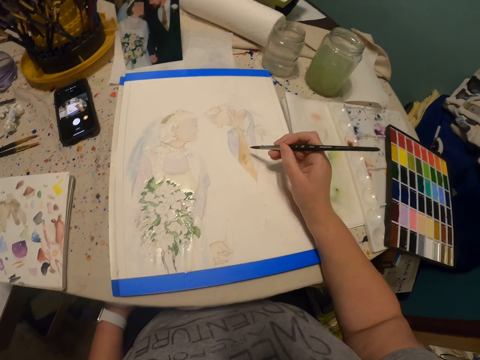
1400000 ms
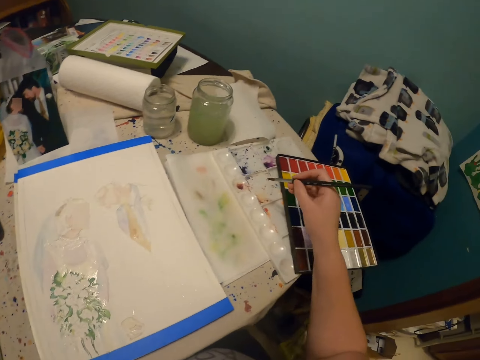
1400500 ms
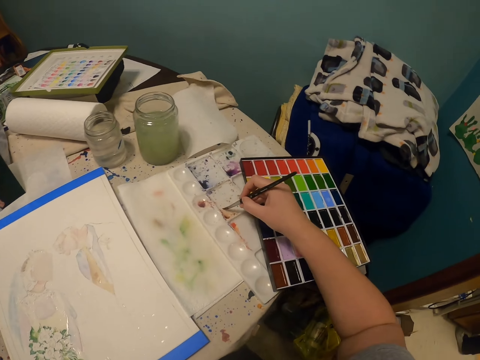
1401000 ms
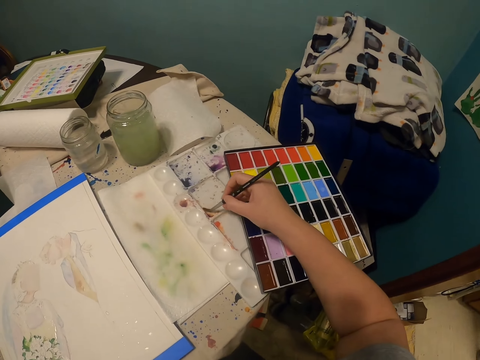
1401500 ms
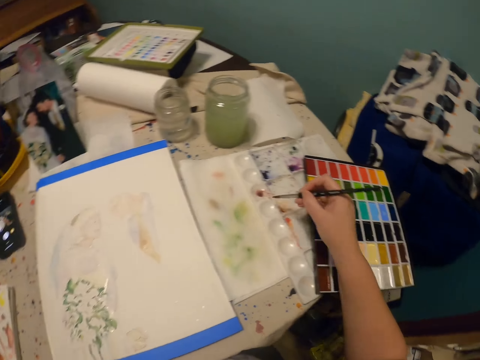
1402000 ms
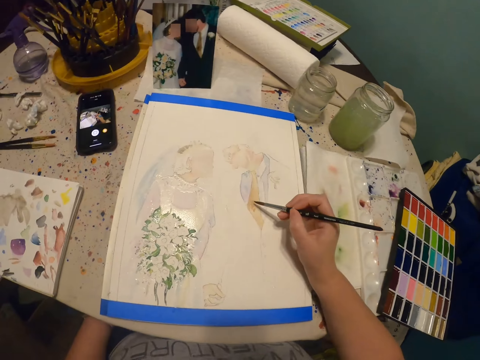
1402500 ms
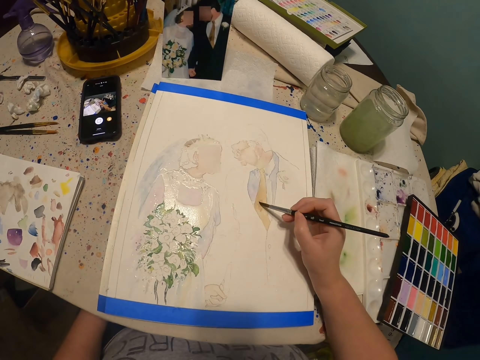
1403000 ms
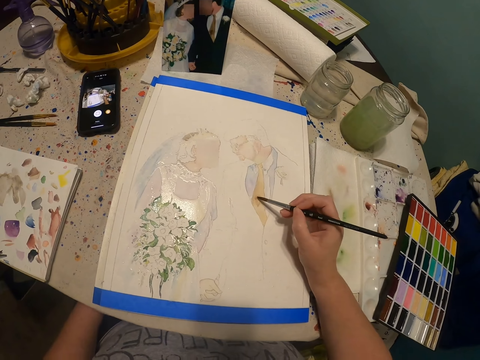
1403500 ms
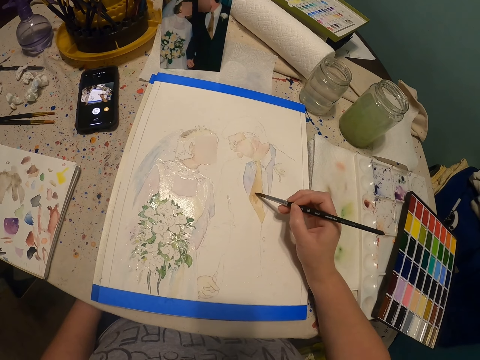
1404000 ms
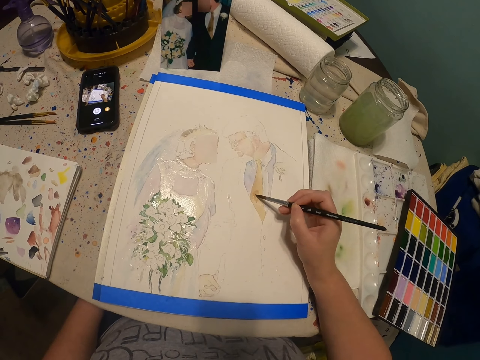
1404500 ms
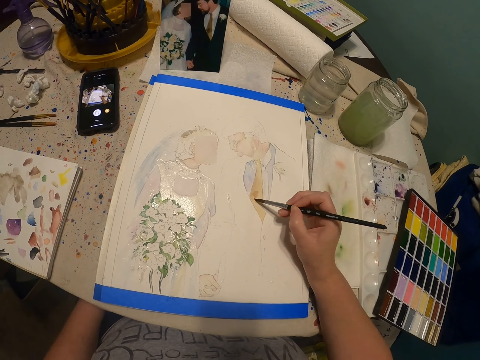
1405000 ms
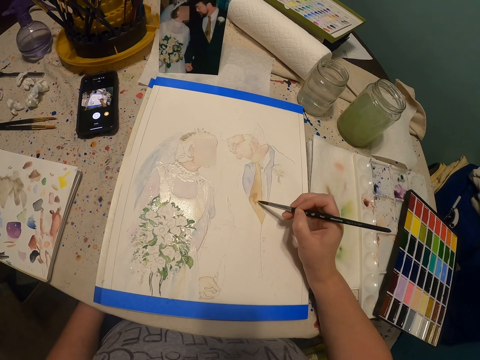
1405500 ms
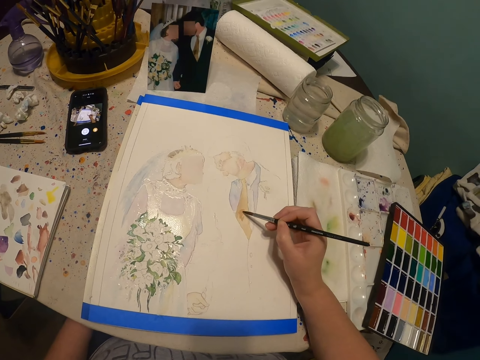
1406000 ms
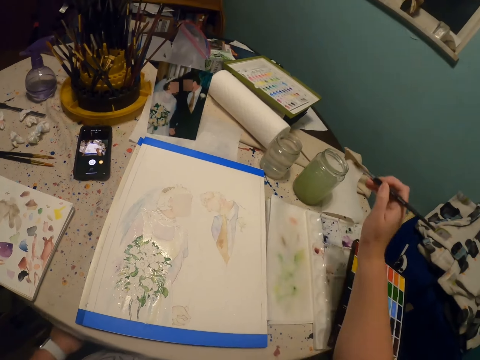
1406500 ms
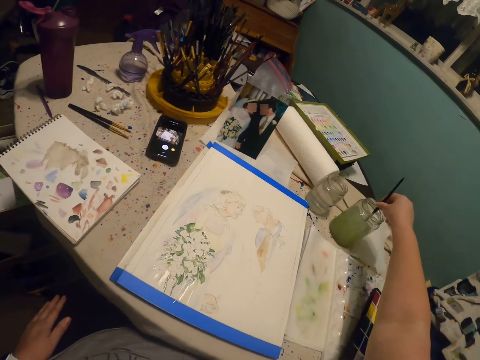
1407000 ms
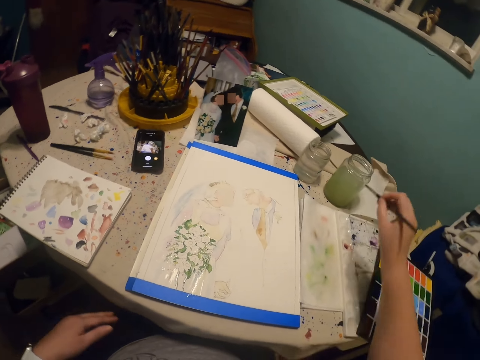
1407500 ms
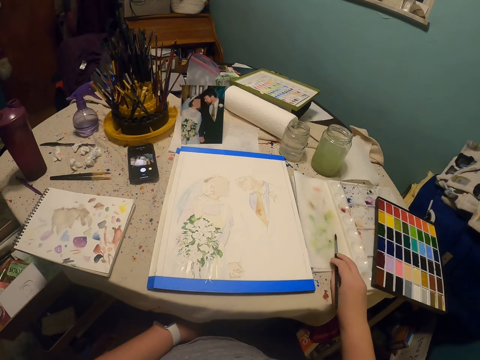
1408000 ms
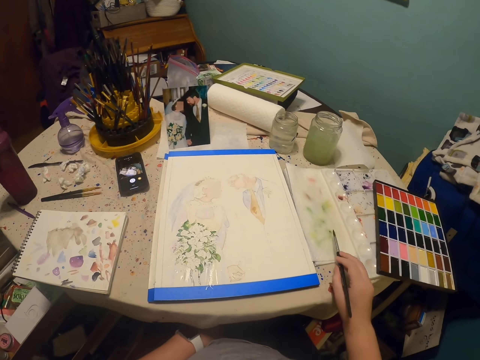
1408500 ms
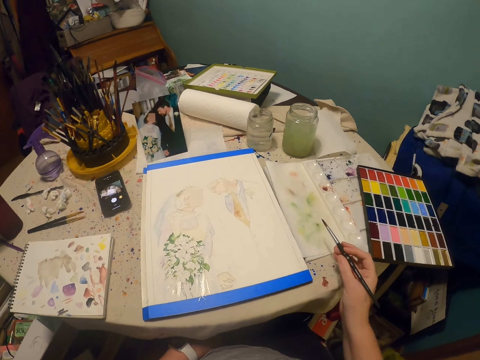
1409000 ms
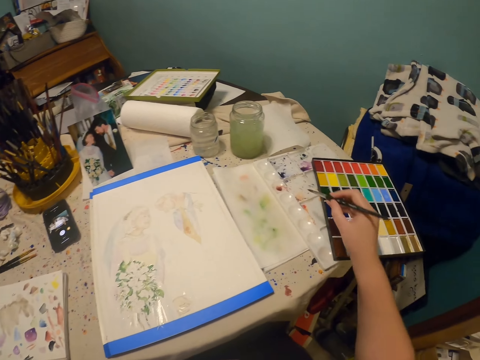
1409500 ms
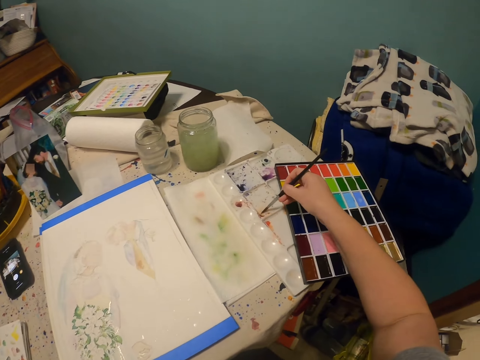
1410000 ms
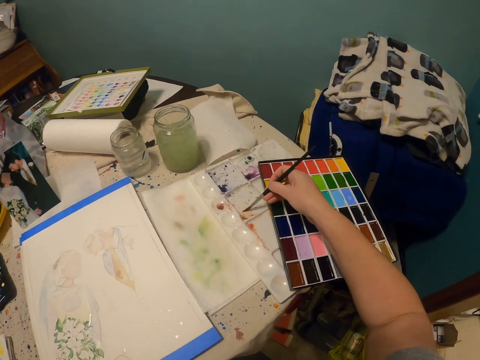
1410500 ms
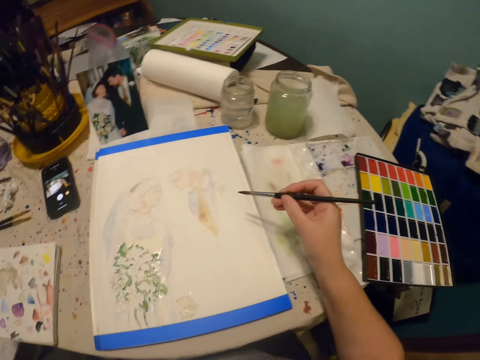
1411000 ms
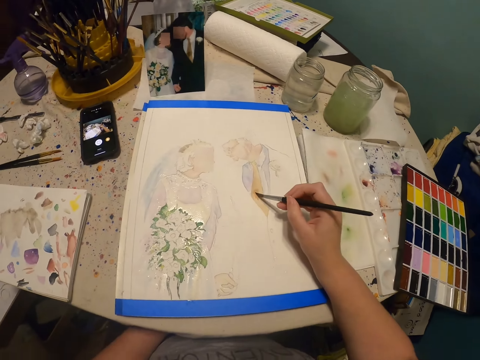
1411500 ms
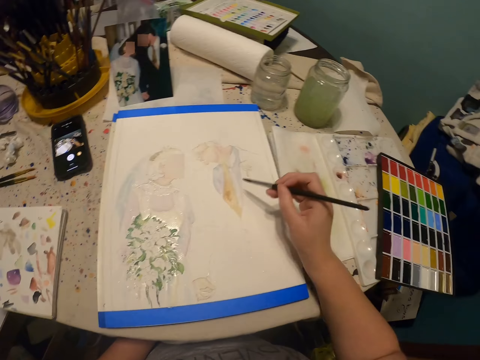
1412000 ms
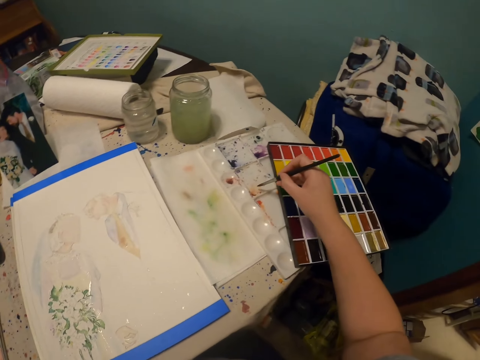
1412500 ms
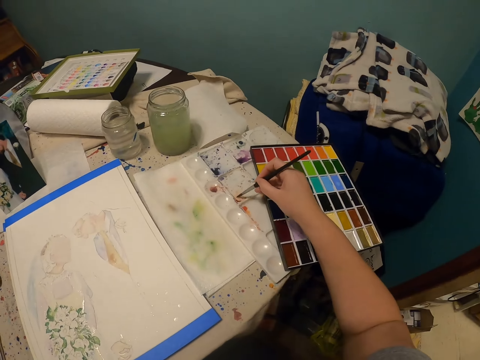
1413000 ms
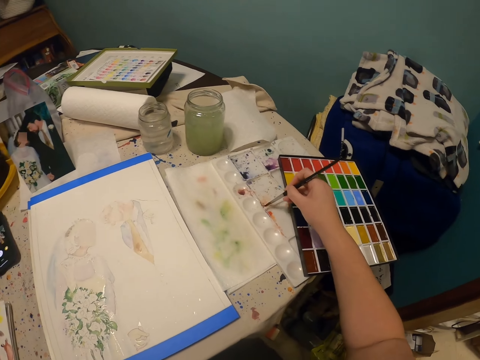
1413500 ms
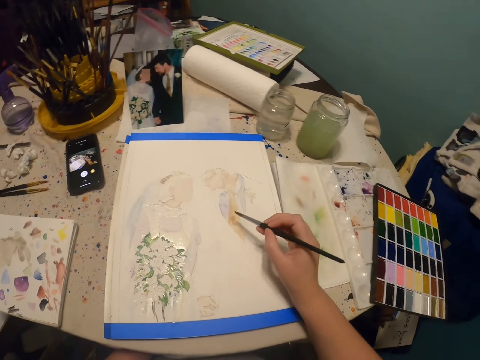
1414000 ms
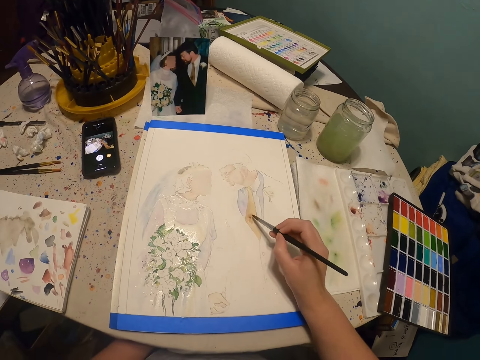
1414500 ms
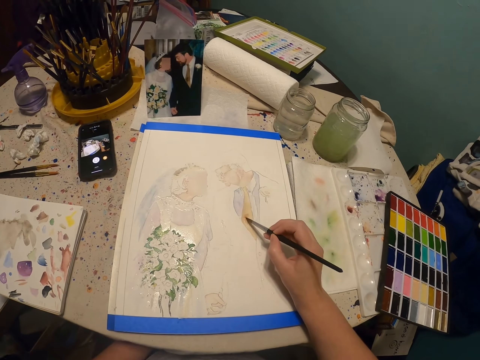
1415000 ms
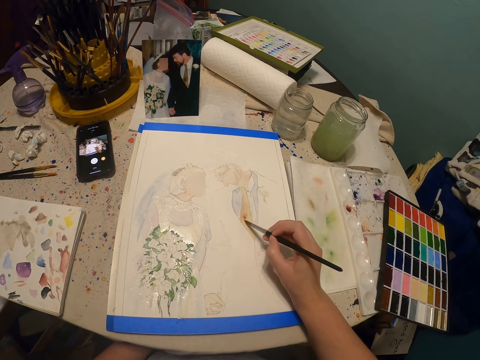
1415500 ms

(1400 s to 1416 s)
The camera wearer rubs the paint brush on the palette cover. They paint with the paint brush. They dip the paint brush in a glass of water or paint. They rub the paint brush on the palette cover. They continue to paint the art with the paint brush. They rub the paint brush on the palette cover. They paint with the paint brush.

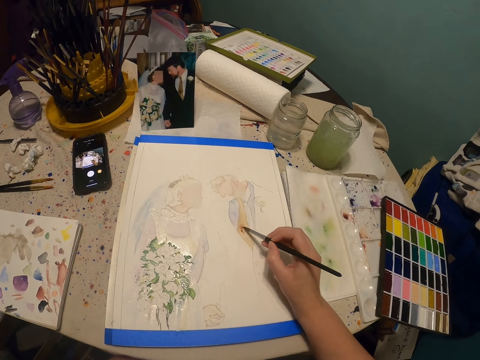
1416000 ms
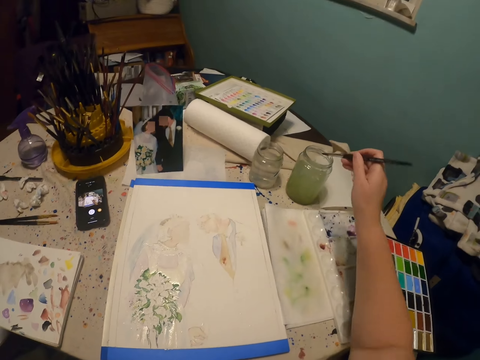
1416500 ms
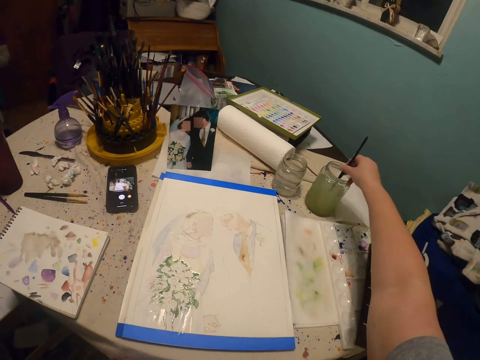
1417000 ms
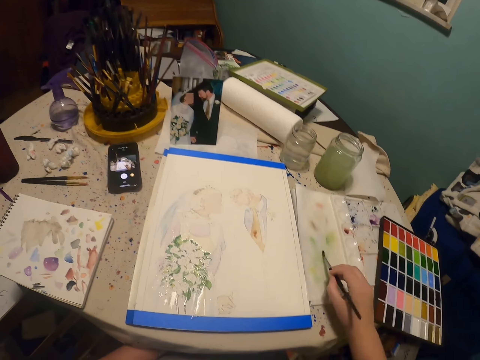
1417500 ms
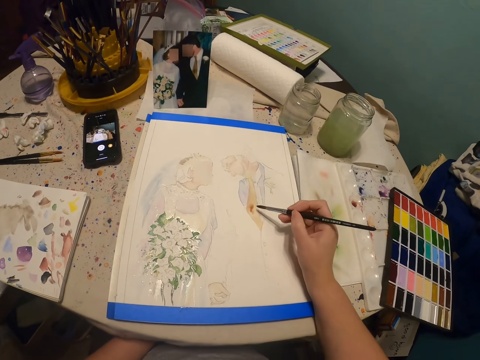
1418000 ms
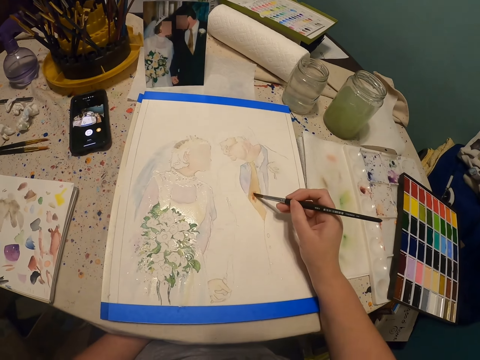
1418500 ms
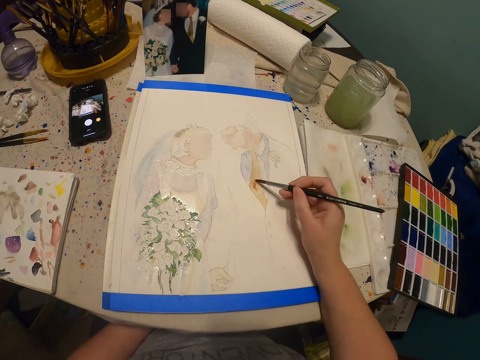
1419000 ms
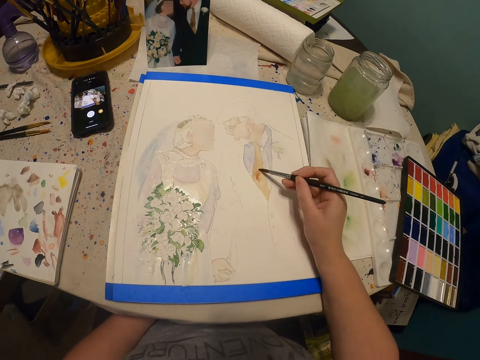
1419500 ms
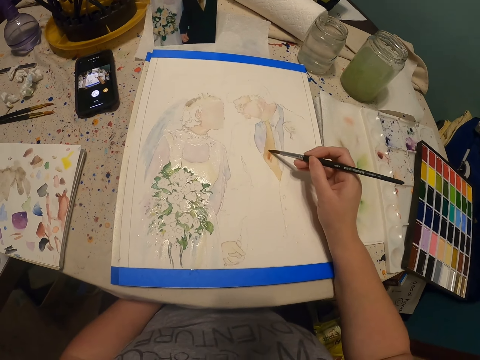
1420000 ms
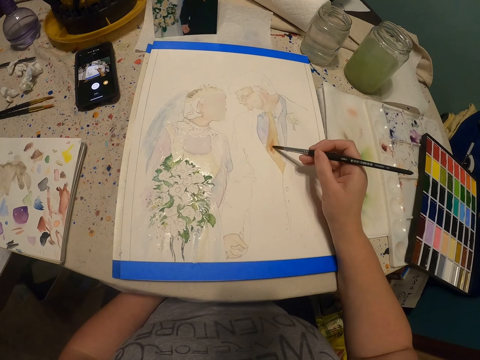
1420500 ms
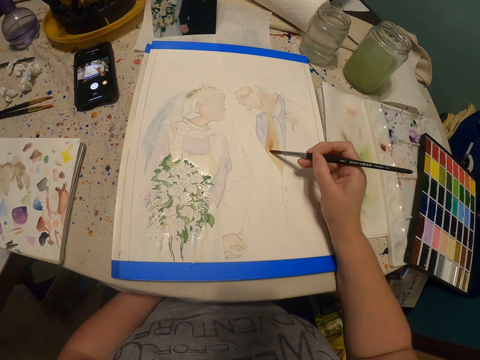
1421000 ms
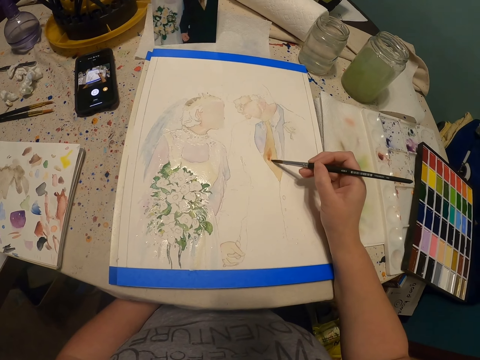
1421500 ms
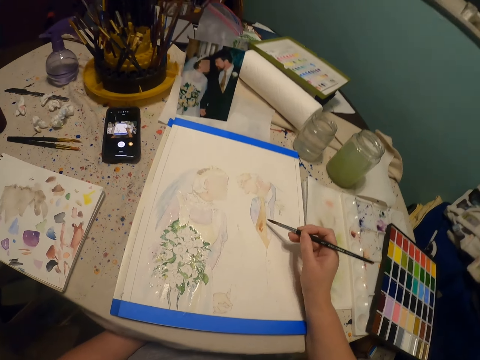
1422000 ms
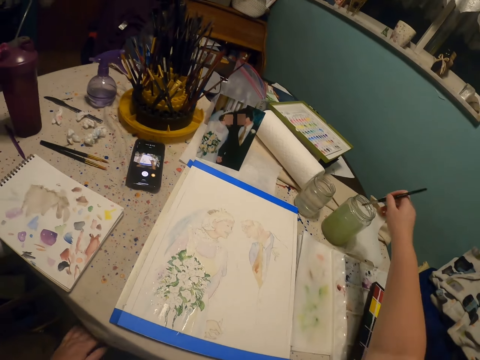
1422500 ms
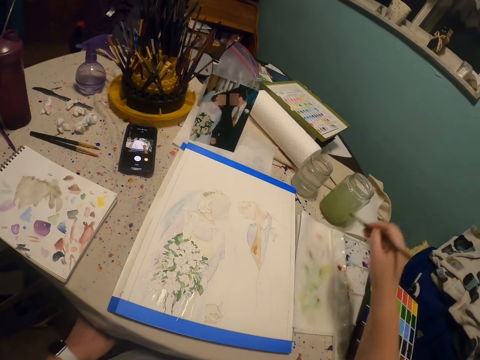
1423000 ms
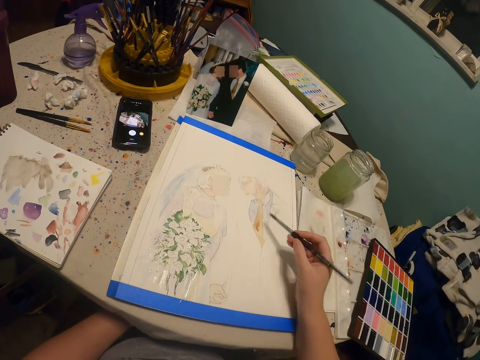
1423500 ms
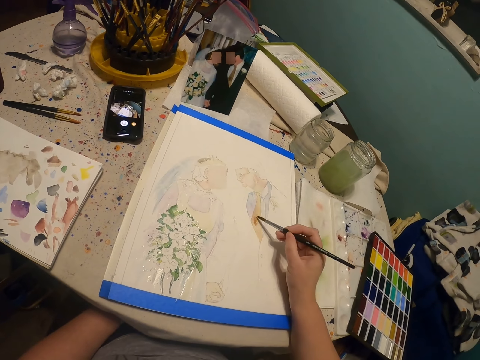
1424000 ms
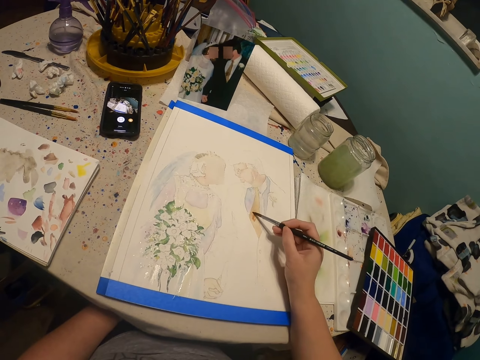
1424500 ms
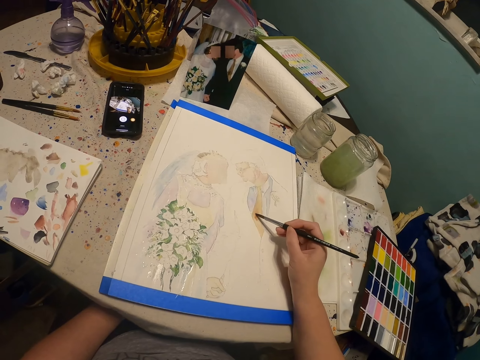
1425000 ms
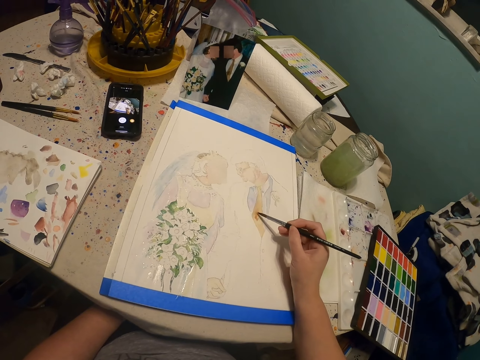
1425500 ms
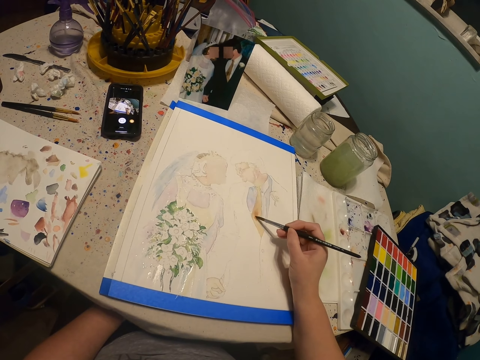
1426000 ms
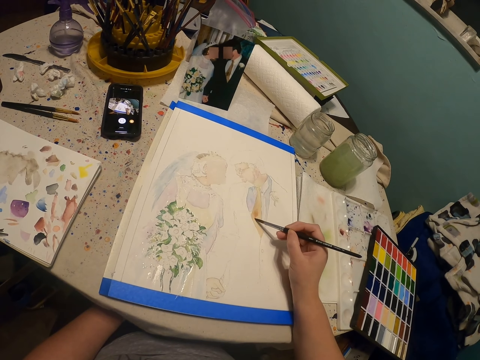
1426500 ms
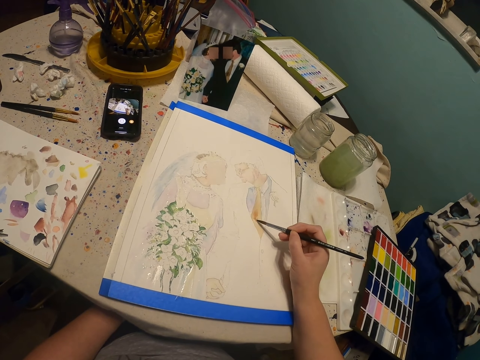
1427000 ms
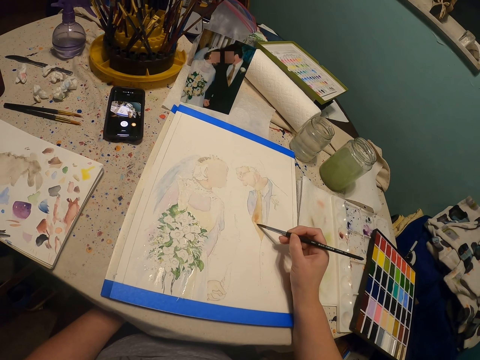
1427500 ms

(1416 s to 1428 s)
The camera wearer dips the paint brush in a glass of water or paint. They continue to paint the art with the paint brush. They dip the paint brush in the glass of water or paint. They continue to paint the art with the paint brush.
